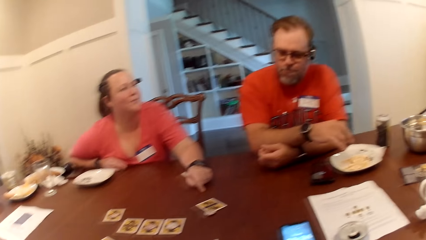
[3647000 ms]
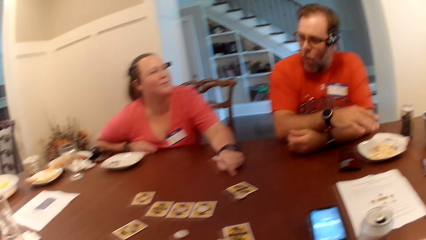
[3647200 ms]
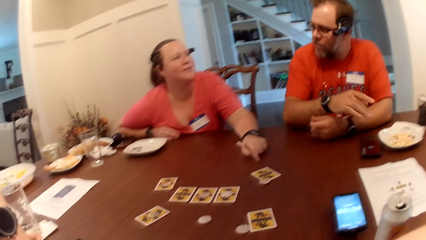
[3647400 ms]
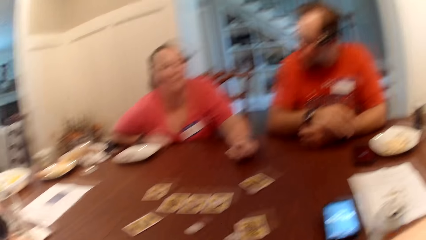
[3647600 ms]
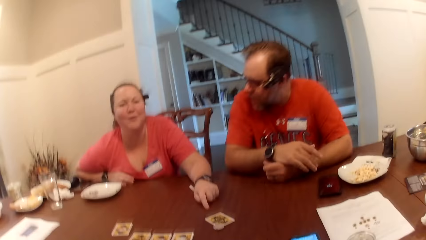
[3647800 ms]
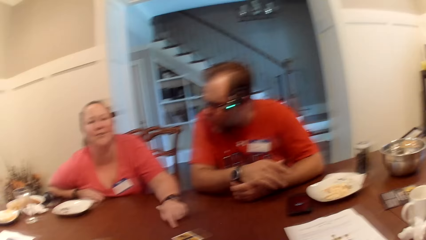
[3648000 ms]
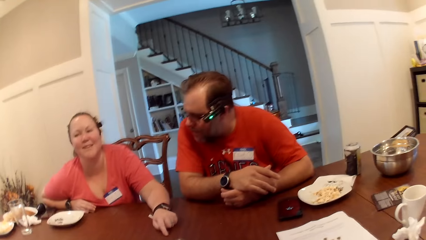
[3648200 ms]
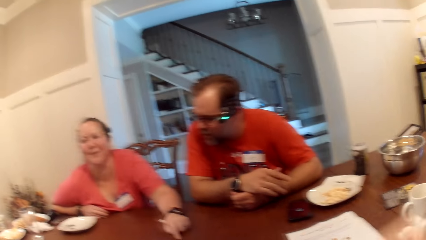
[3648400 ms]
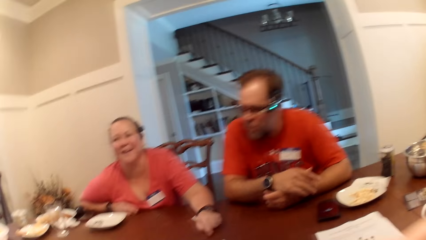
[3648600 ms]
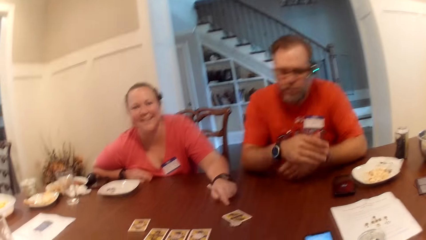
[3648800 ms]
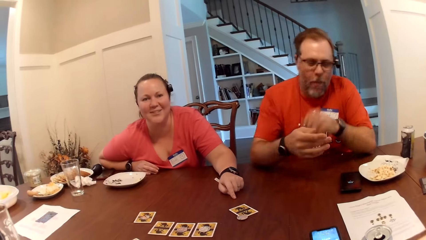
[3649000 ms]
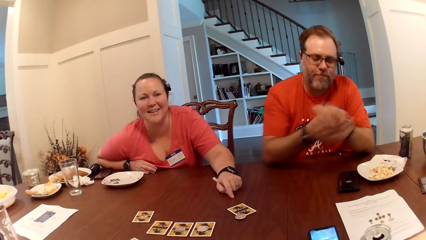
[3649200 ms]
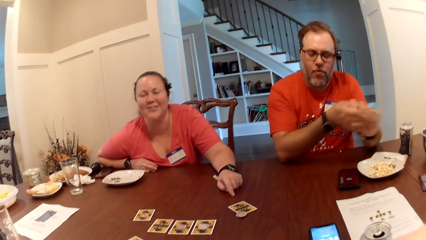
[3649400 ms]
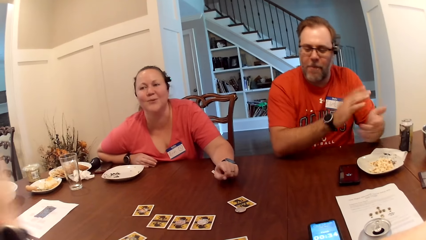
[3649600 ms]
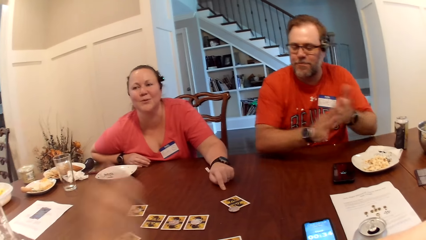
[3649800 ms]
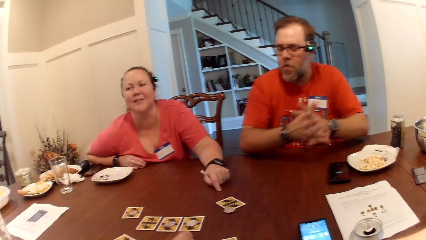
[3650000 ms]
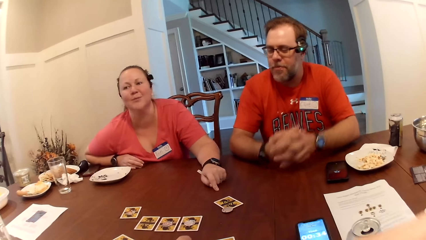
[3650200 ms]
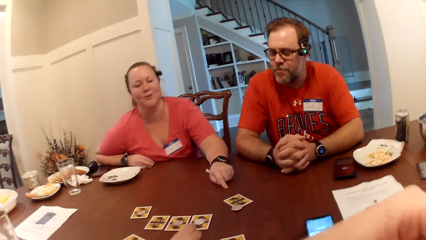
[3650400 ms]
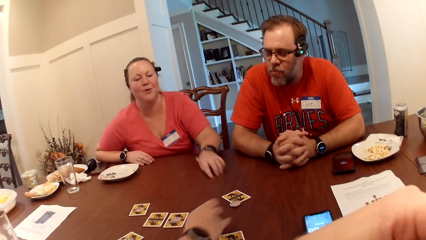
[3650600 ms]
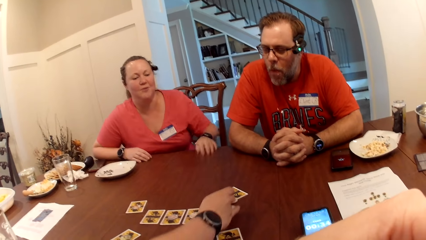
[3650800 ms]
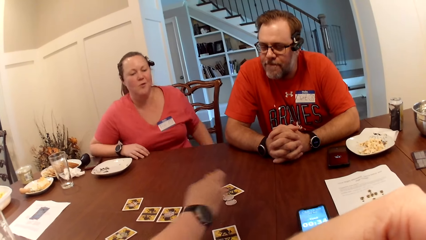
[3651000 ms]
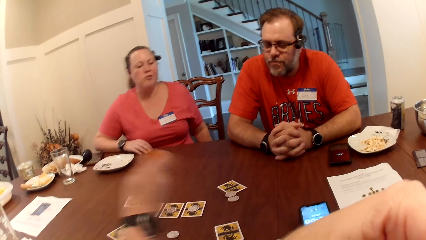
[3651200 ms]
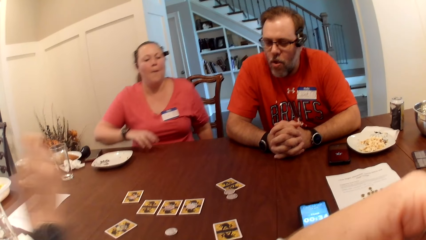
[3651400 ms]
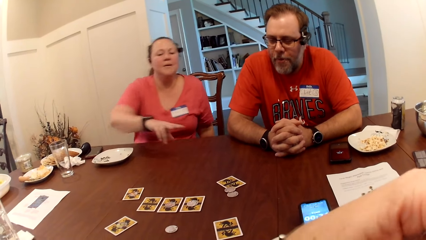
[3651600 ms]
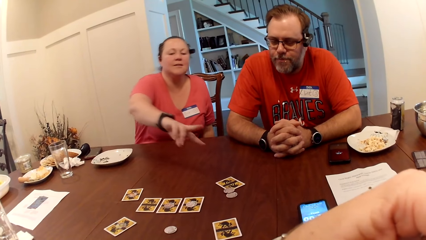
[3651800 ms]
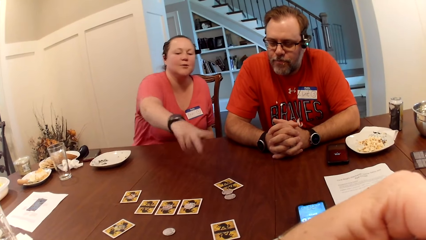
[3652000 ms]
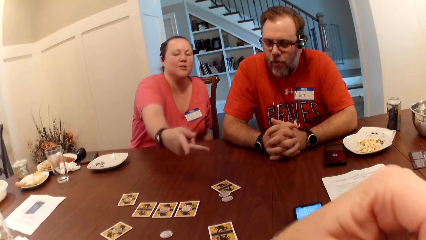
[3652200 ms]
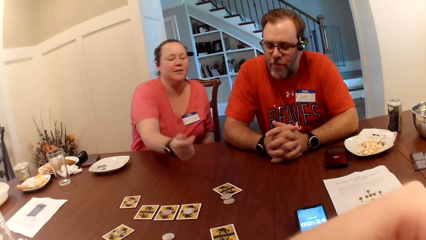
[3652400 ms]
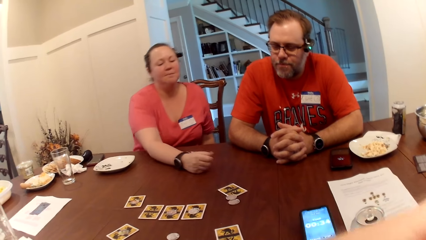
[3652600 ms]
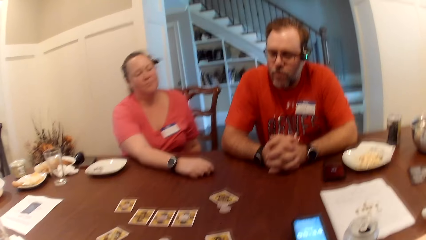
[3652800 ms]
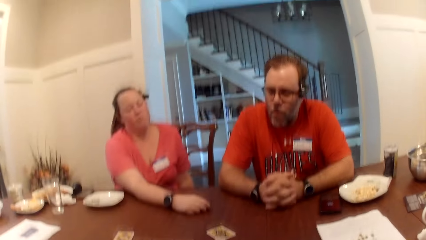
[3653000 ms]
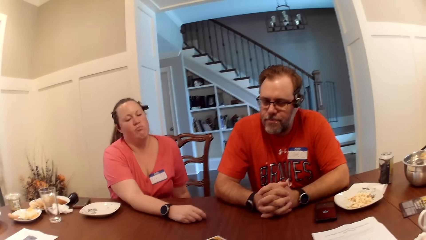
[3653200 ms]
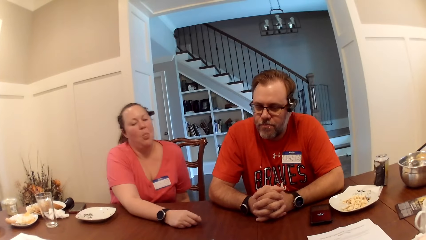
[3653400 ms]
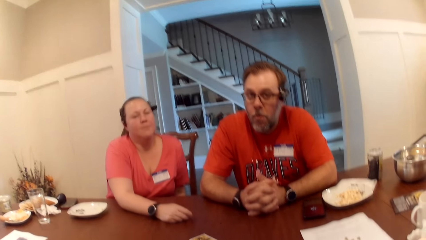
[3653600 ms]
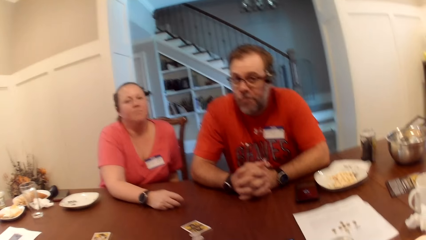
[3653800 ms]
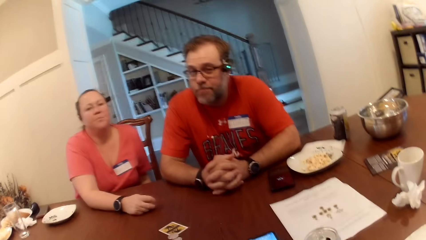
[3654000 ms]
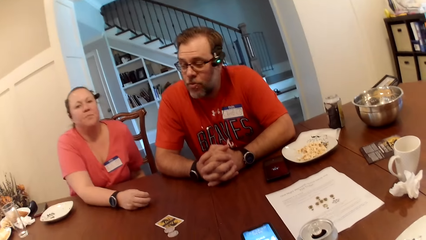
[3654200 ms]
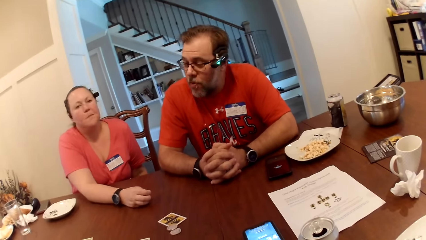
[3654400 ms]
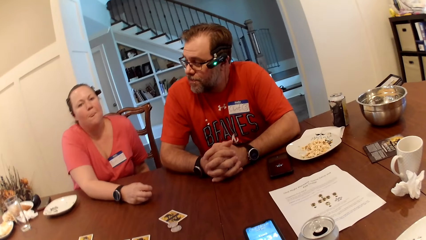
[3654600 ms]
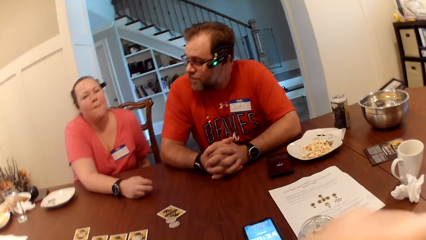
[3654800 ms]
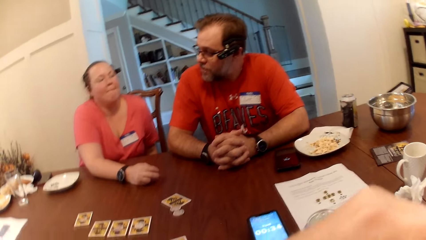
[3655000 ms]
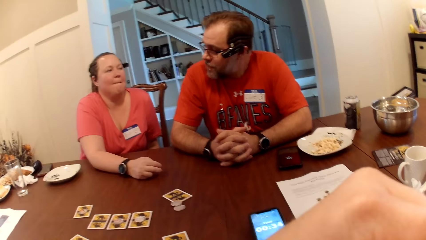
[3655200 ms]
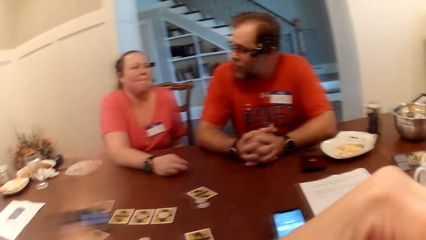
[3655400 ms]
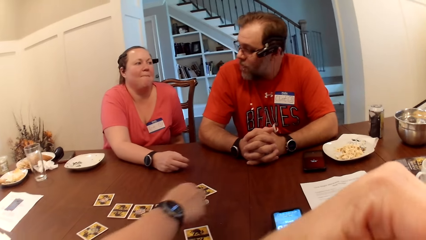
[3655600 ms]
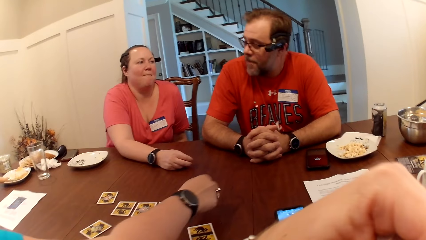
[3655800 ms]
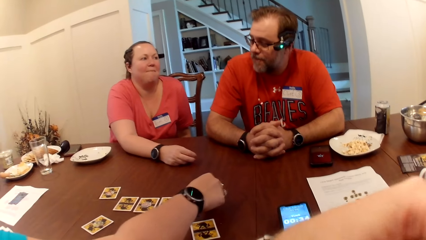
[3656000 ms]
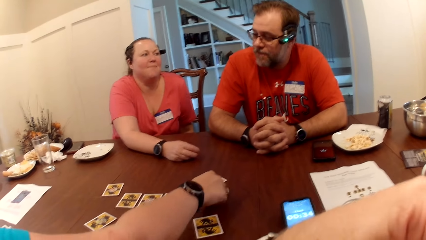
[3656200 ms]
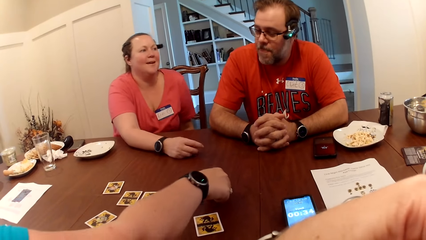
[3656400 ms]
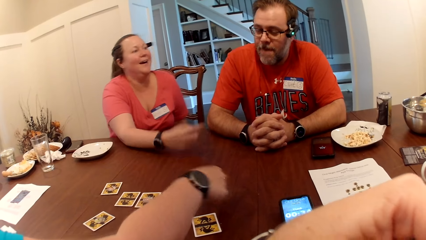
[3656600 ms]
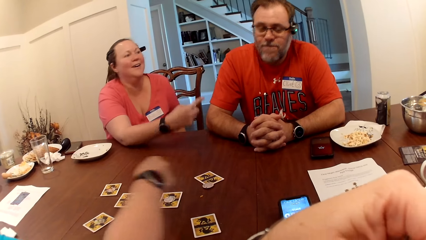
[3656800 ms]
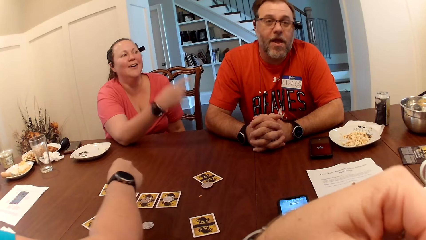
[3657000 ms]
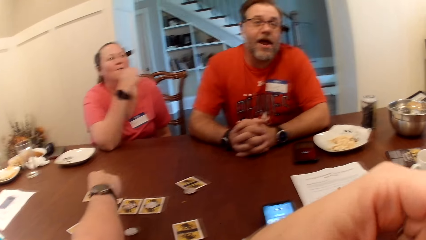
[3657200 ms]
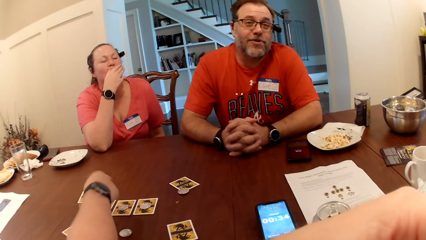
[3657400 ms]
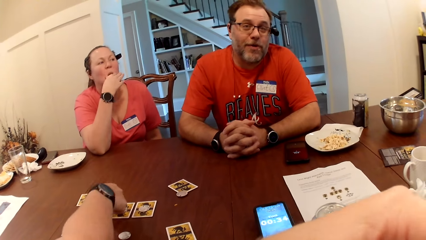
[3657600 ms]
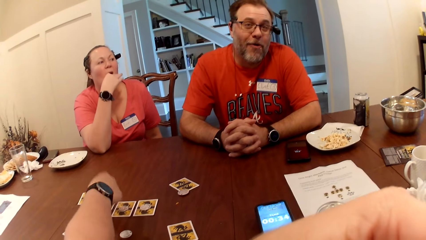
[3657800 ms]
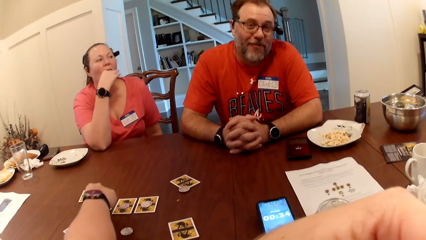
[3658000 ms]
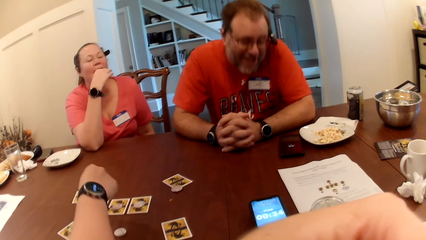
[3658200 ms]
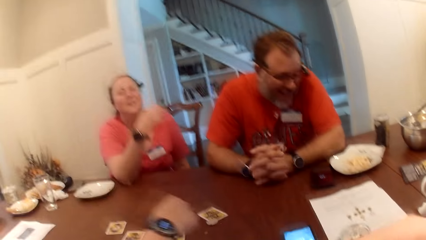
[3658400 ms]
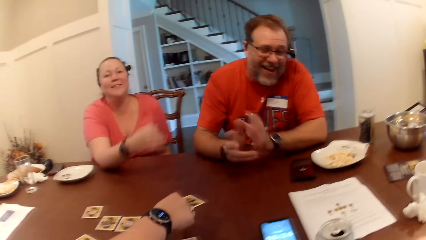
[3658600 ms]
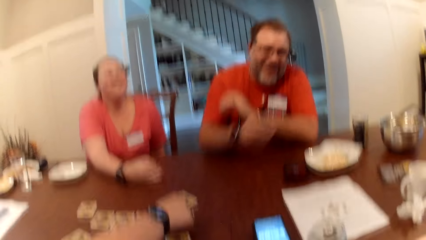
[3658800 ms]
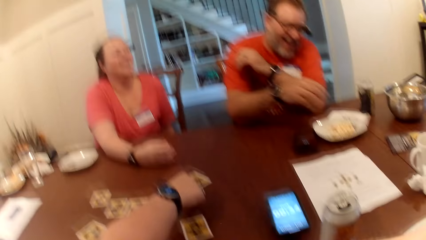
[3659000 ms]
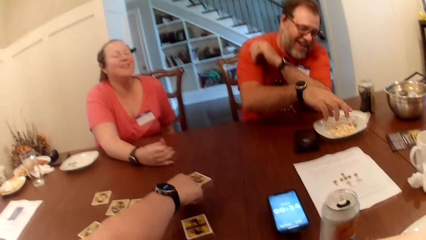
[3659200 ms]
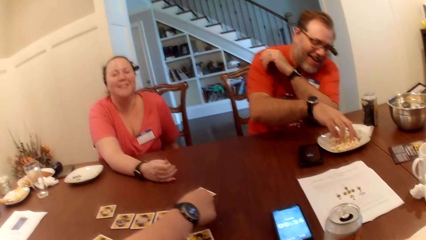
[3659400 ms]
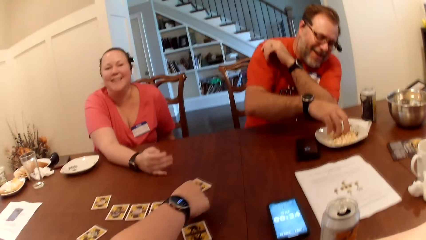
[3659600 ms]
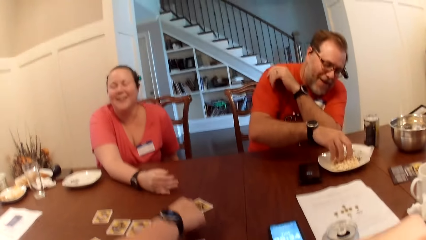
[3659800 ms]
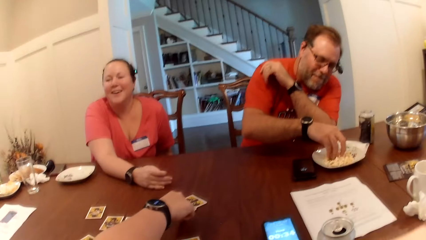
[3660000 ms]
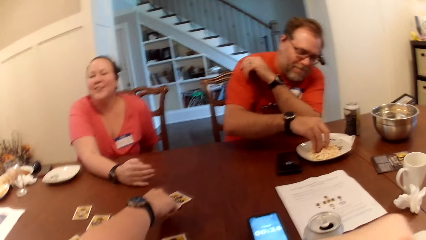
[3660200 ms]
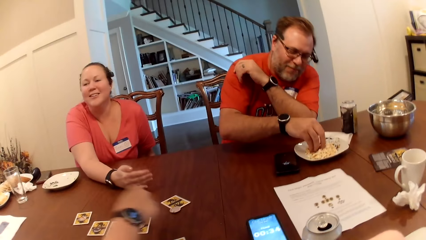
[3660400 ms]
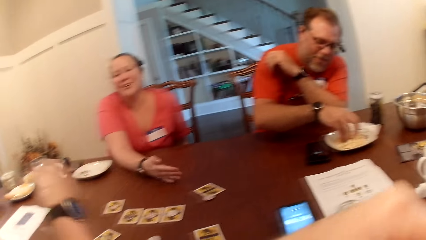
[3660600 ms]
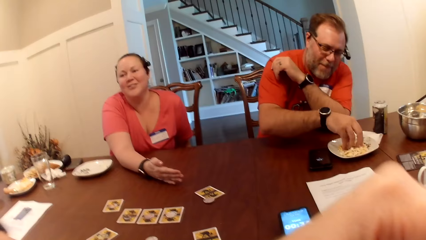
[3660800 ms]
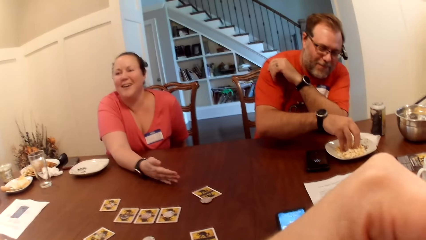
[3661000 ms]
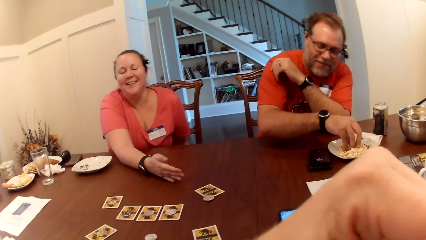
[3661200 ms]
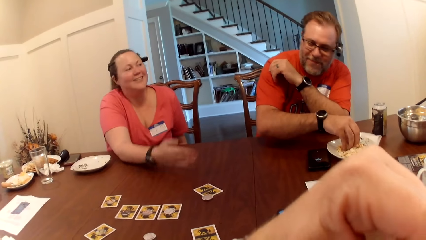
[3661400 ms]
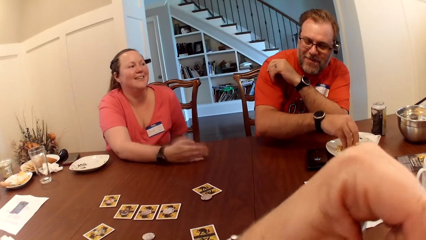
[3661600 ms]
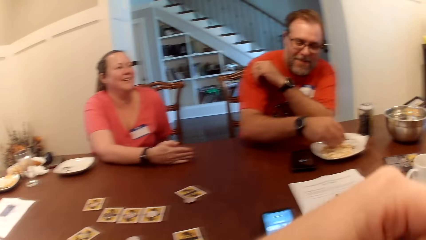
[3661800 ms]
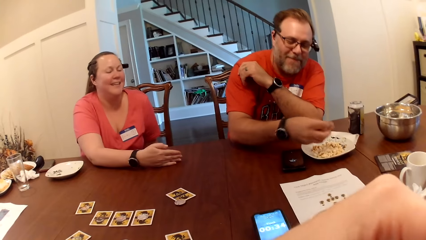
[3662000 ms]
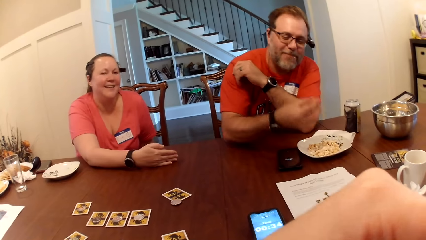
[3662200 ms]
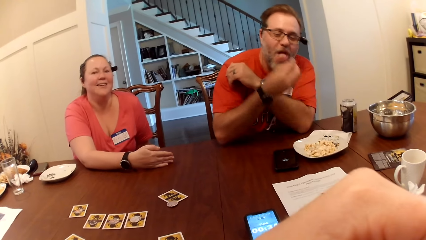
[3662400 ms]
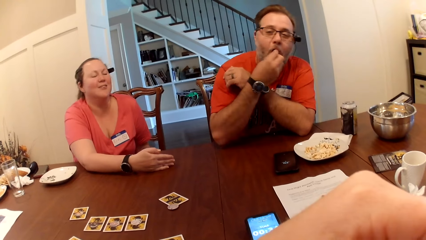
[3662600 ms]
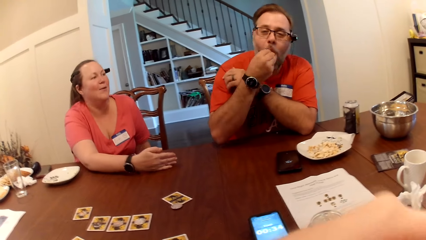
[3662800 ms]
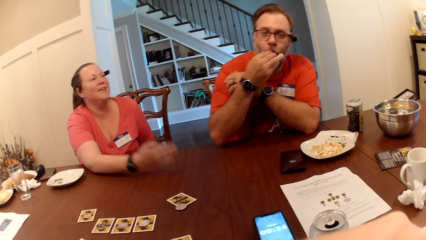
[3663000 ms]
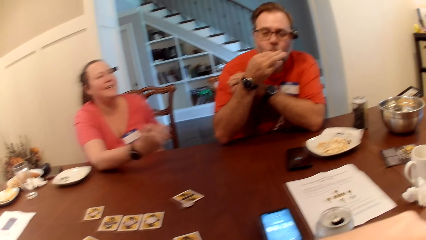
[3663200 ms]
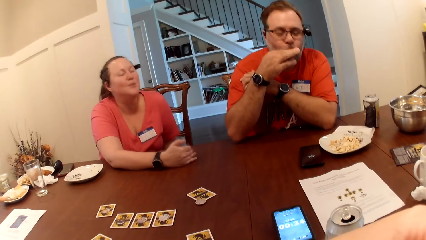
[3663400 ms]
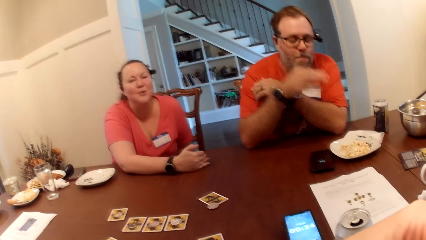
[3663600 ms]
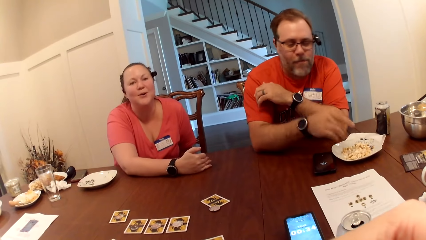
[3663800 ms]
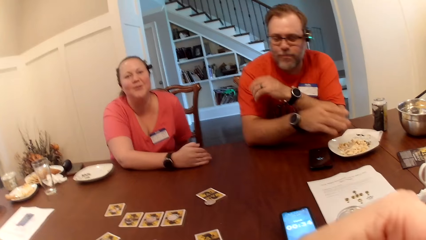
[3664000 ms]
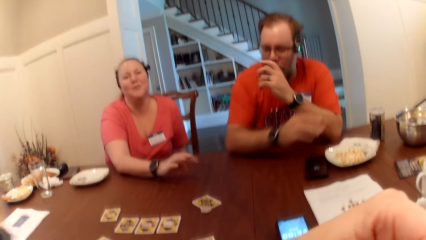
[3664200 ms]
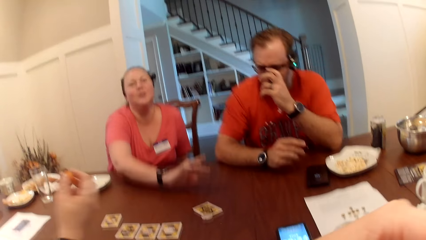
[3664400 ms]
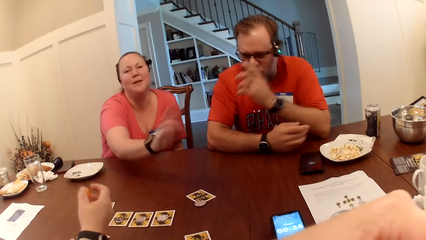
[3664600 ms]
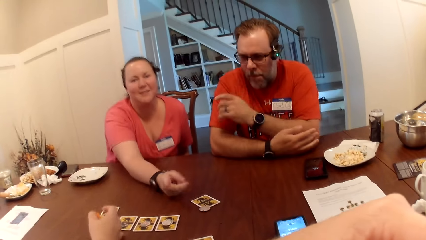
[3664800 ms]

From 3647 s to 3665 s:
A man rubs the hands together and holds the hands together. A woman puts the game chip or coin in her right hand on the card on the table. Another woman points at the card. The first woman picks up the coin. The first woman moves the chip on the card to the card on the table with her right hand. The first woman puts the coin on the card. The other woman touches the mouth. The first woman touches the card on the table with her right hand. The man takes snack or popcorn from the bowl on the table with his right hand into his mouth. The man eats the popcorn.
